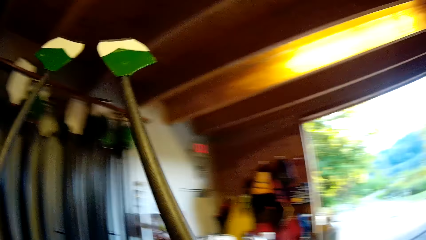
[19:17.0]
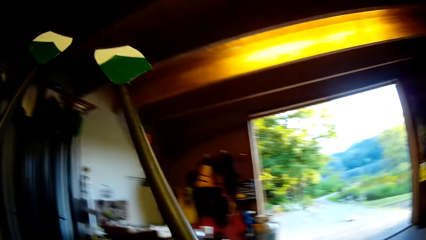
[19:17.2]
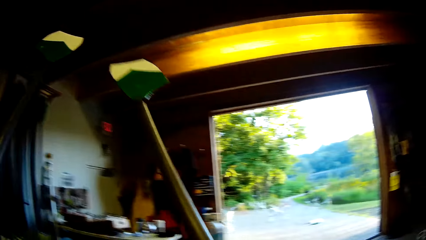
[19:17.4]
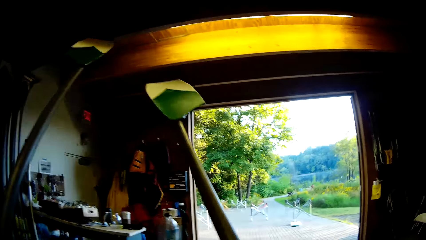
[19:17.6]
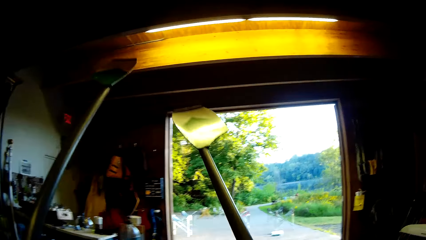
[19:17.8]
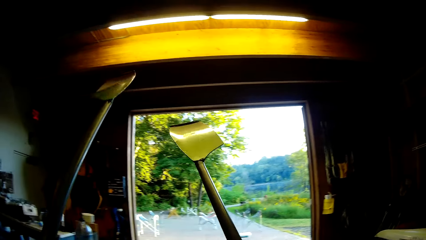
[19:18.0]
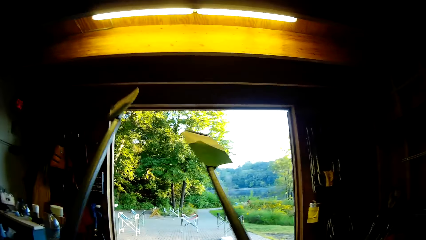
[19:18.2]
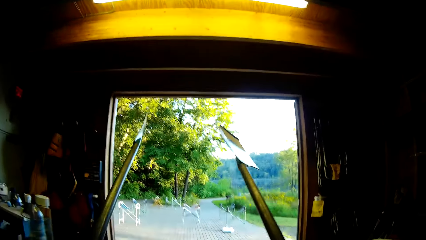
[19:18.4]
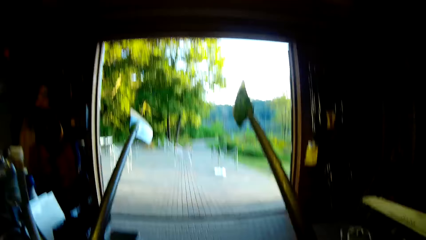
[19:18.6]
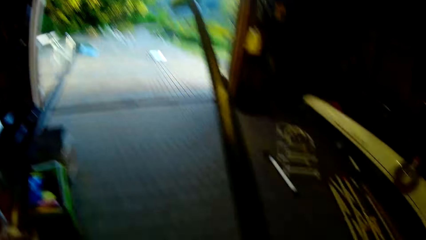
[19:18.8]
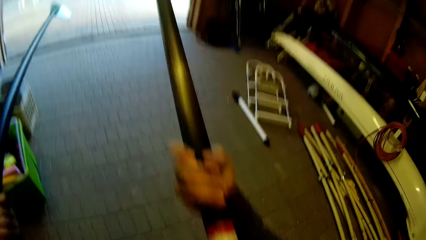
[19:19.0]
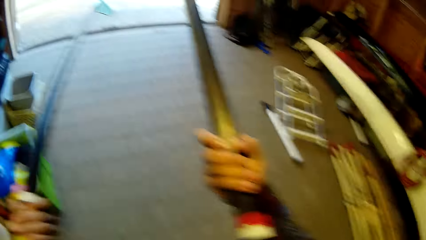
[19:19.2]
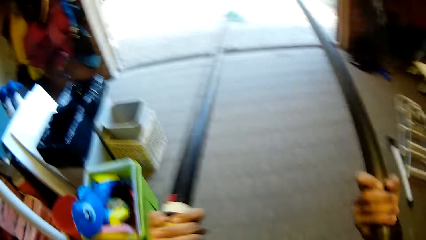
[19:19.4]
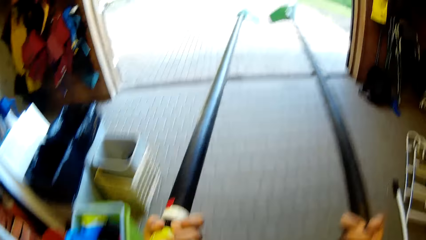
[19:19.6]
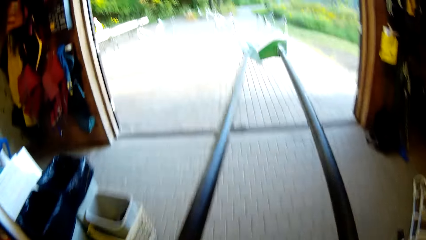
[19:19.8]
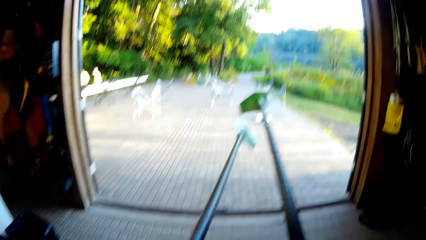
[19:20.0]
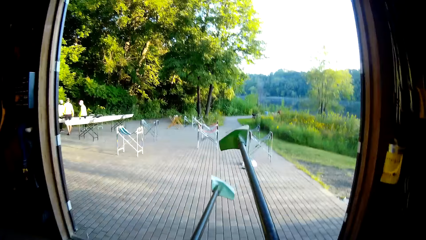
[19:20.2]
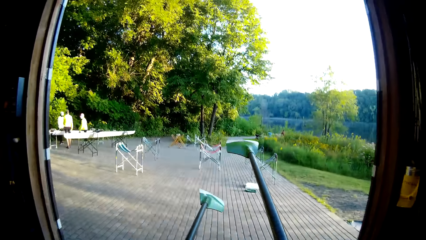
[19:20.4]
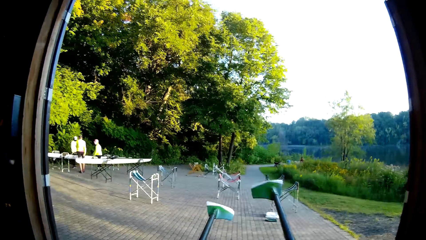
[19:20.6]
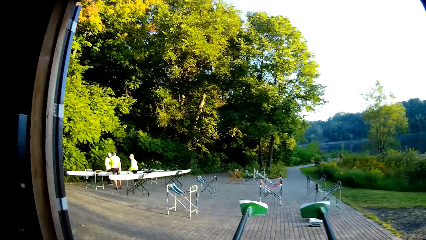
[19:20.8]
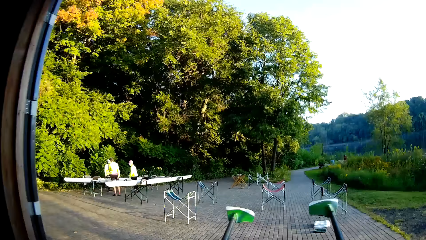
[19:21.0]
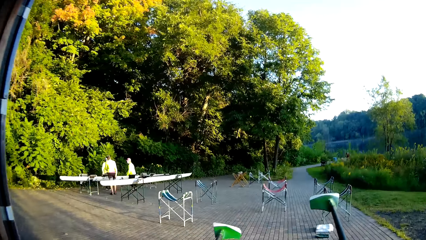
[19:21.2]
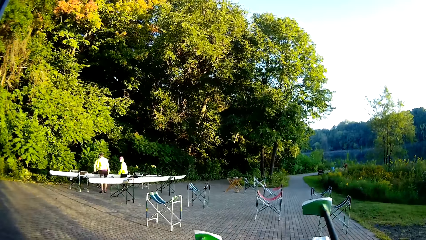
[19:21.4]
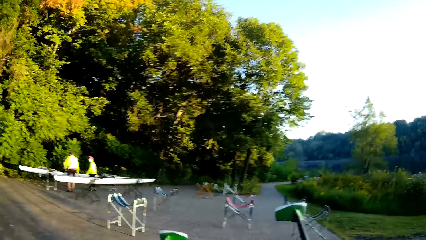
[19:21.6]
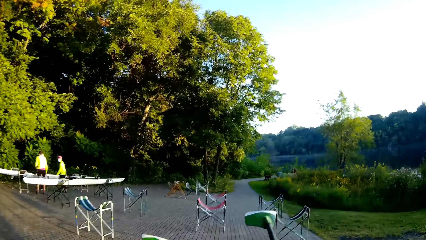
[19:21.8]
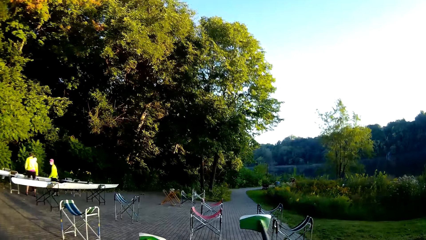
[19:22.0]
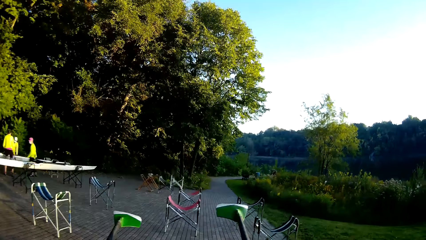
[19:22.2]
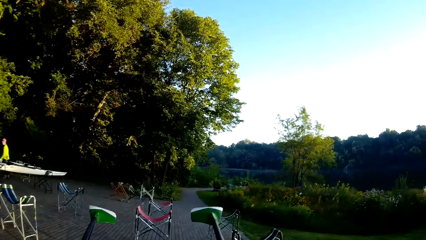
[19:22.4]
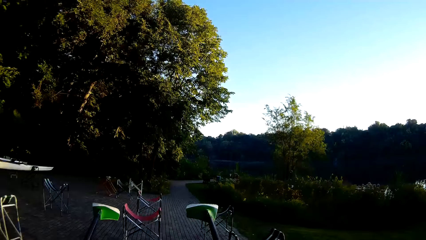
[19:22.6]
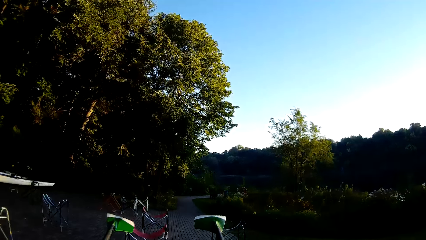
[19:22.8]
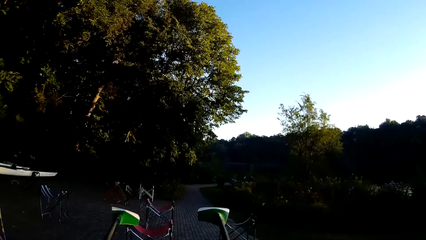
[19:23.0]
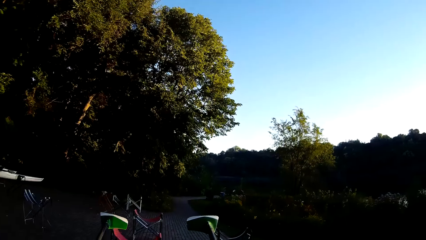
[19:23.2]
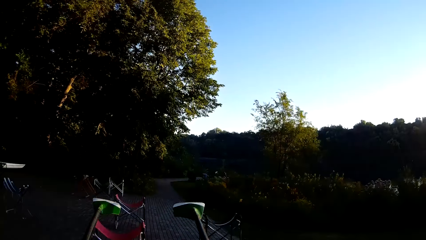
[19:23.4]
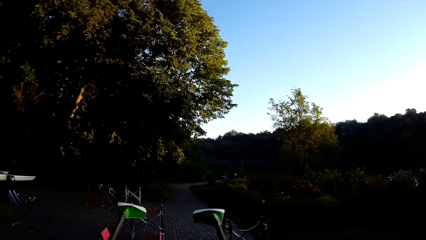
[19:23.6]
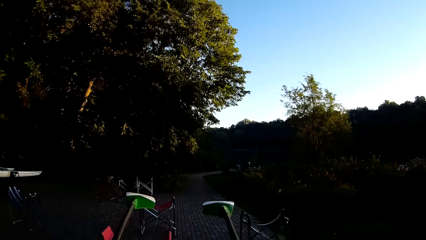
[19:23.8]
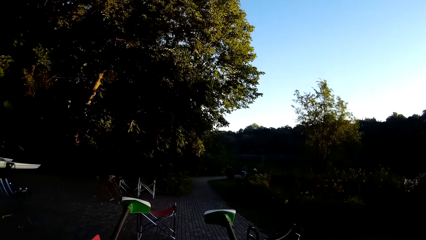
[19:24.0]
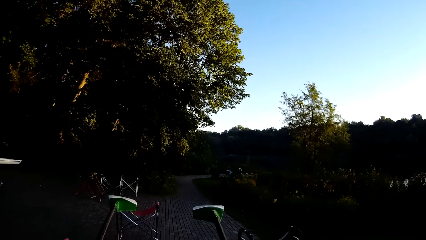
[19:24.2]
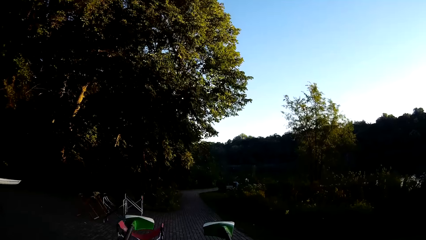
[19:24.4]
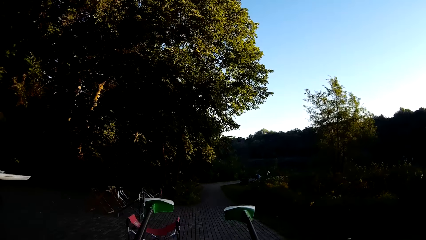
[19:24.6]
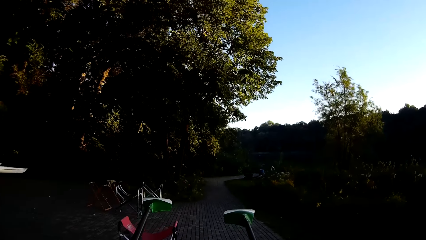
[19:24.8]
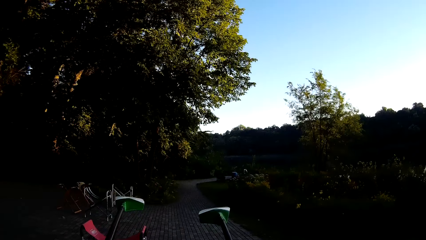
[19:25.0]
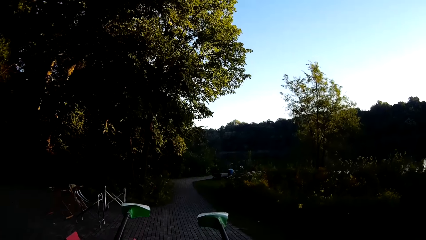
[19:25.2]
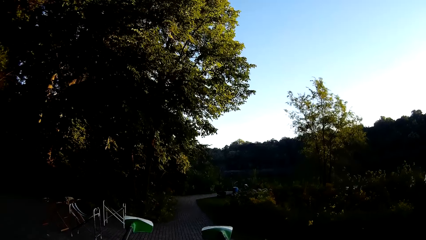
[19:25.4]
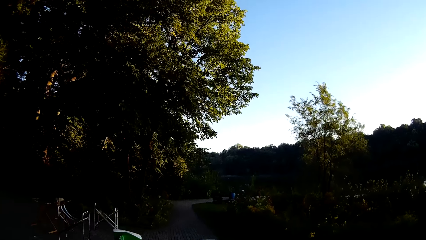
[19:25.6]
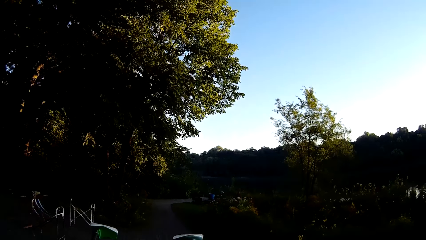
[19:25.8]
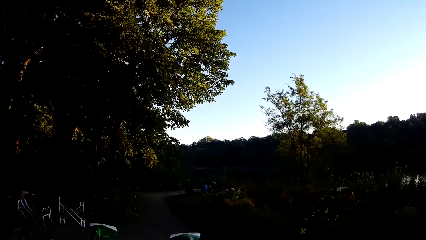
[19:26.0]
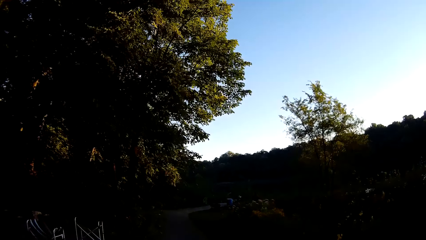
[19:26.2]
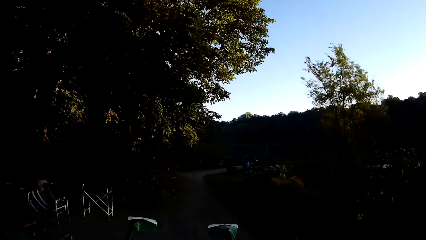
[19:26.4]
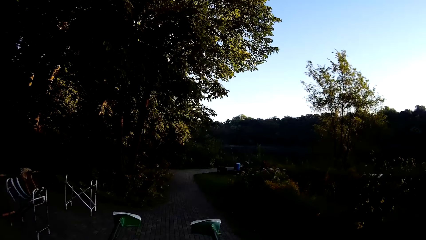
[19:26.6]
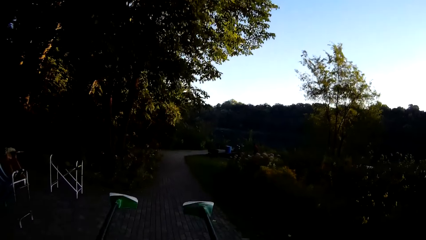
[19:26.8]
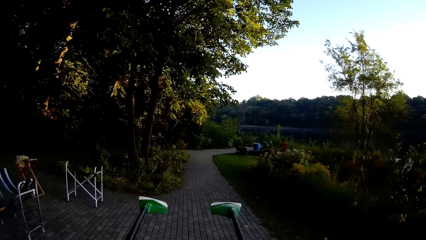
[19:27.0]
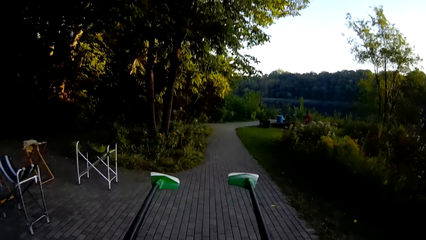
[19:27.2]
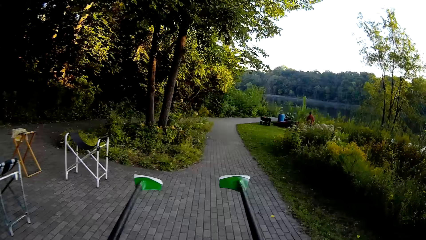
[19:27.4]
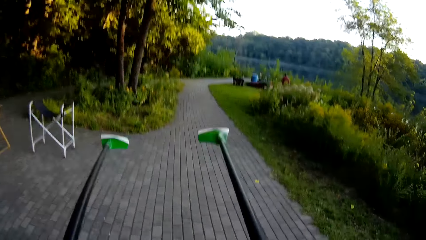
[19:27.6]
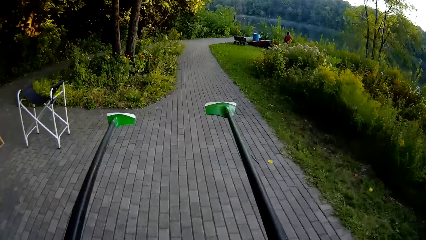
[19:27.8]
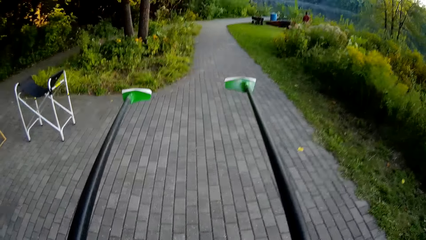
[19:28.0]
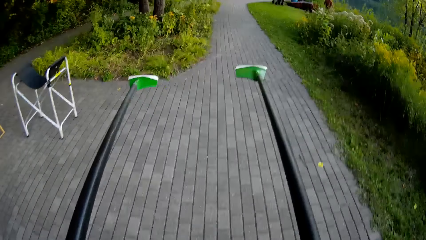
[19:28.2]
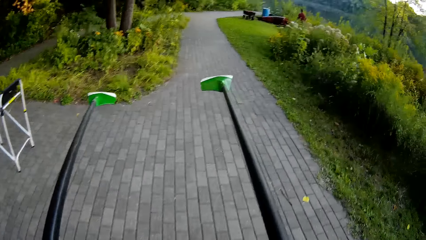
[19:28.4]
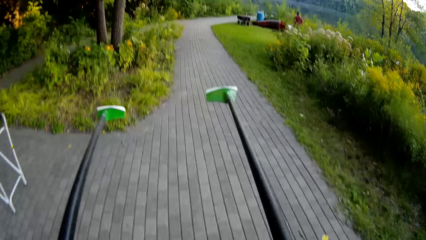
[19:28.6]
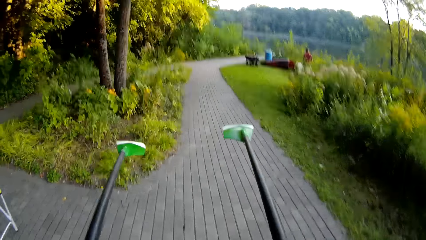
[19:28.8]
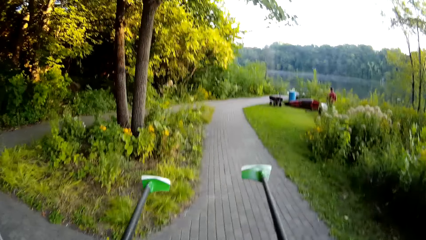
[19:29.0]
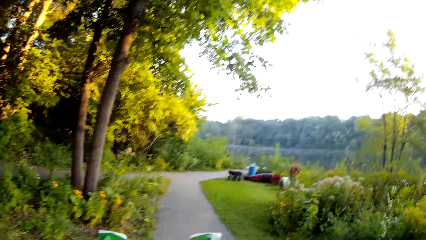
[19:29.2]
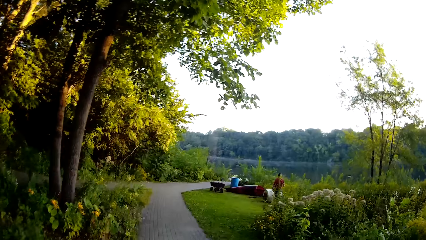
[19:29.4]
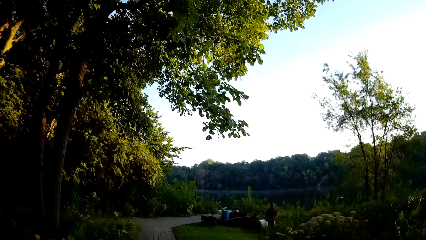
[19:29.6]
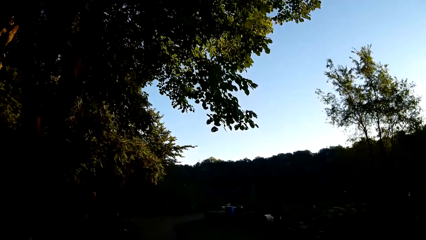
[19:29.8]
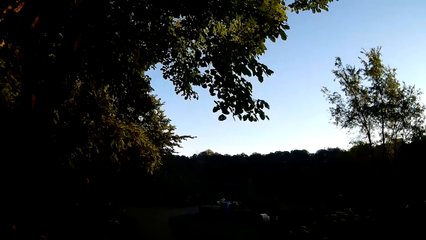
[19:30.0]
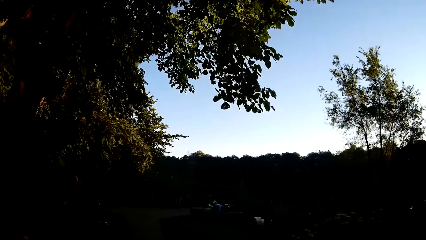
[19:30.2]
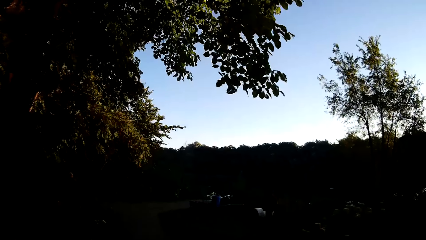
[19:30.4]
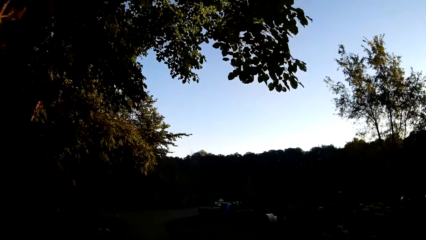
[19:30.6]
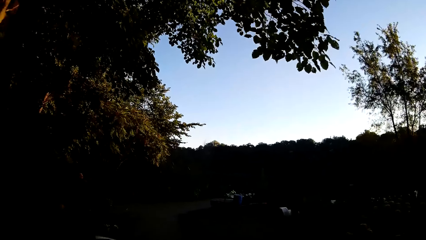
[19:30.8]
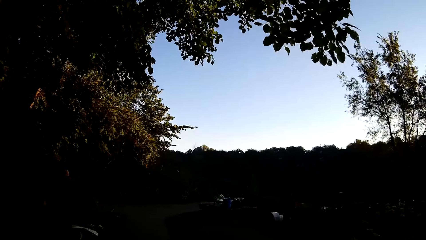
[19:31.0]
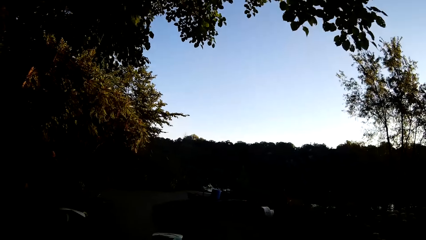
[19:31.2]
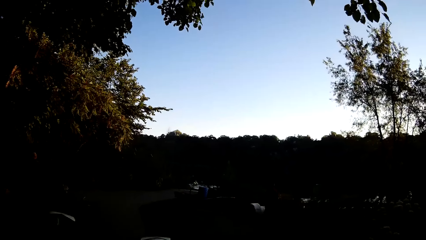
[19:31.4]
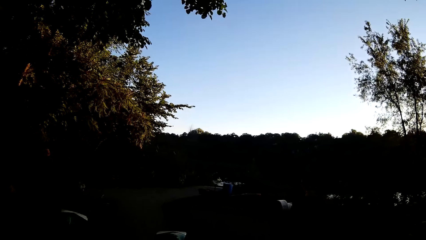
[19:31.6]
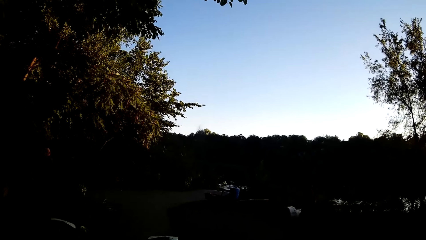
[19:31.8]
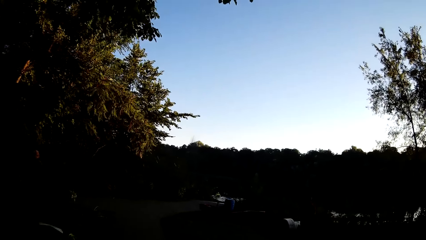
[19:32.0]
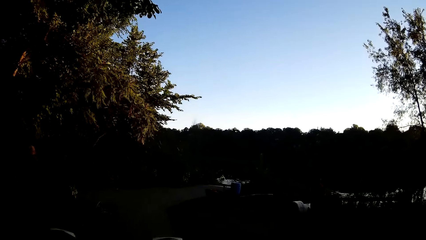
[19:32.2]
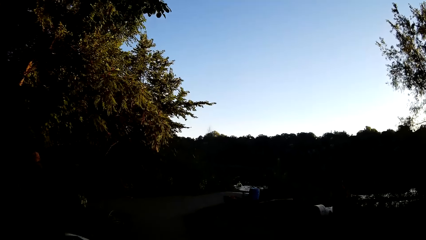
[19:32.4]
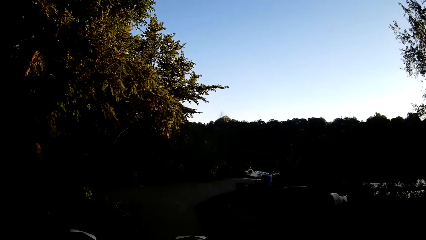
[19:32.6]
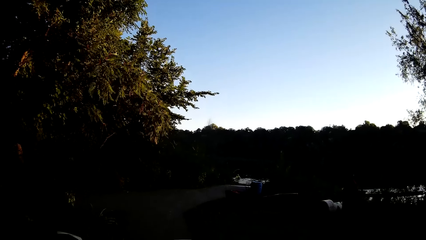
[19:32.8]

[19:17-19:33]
The camera wearer holds the boat paddle. They walk. They look at the boat paddle. They walk on the pavement. They look at the boat paddle. They walk.
